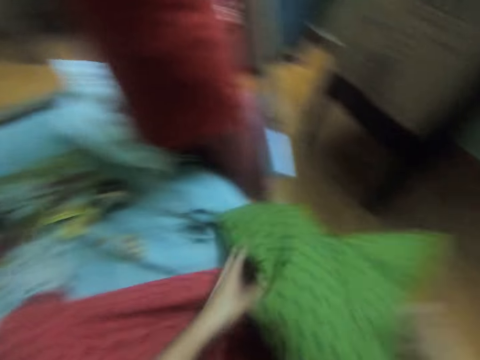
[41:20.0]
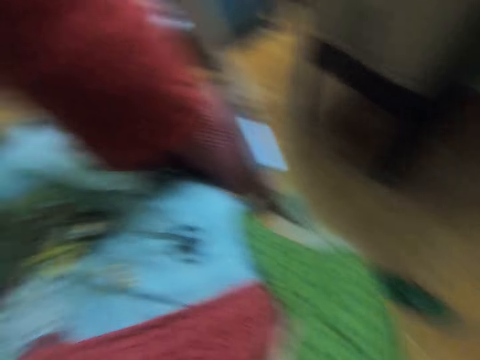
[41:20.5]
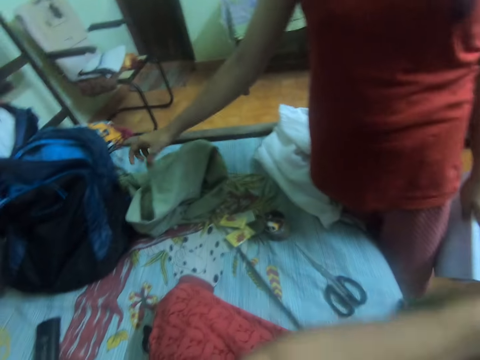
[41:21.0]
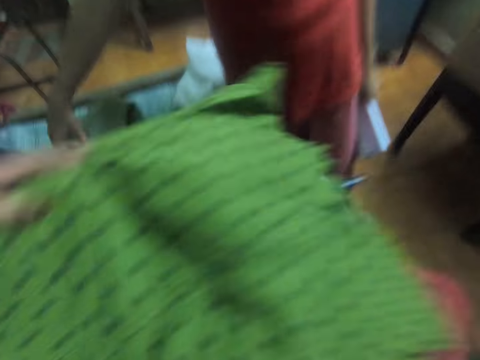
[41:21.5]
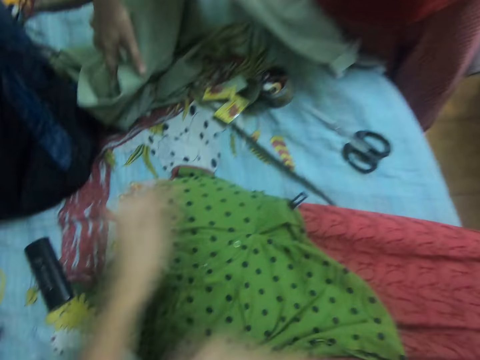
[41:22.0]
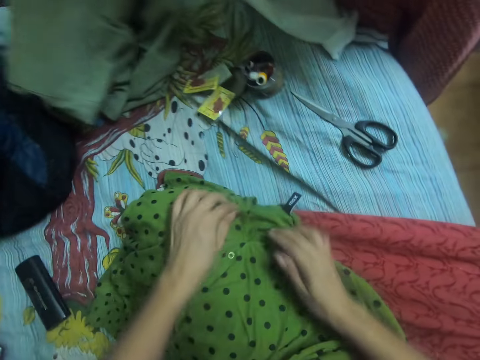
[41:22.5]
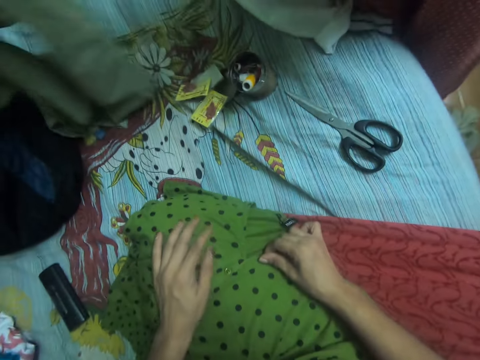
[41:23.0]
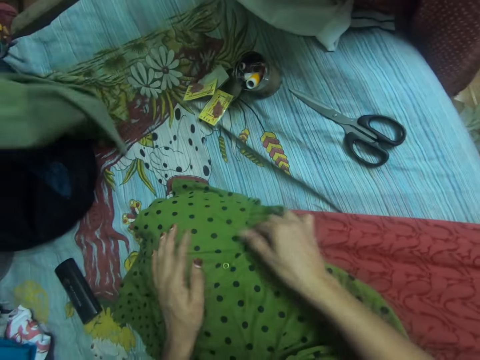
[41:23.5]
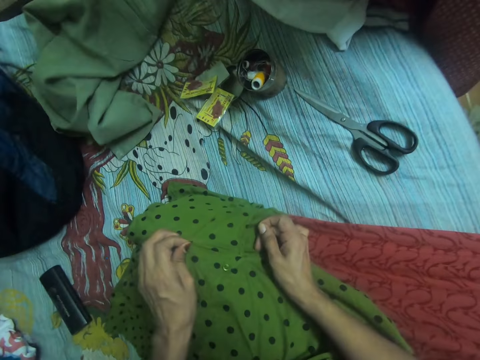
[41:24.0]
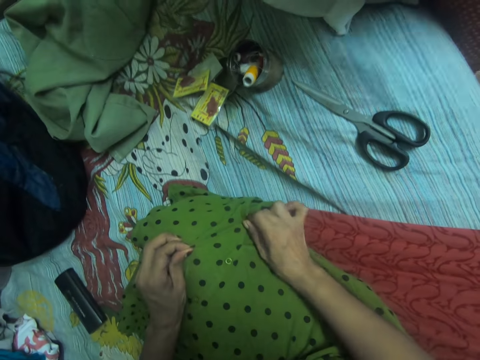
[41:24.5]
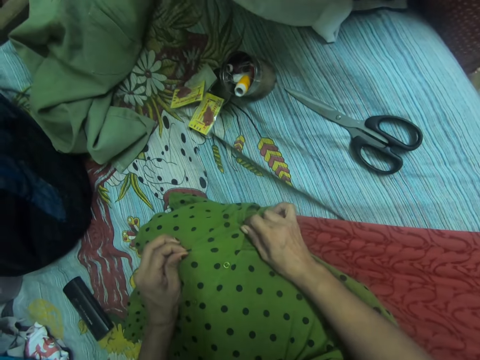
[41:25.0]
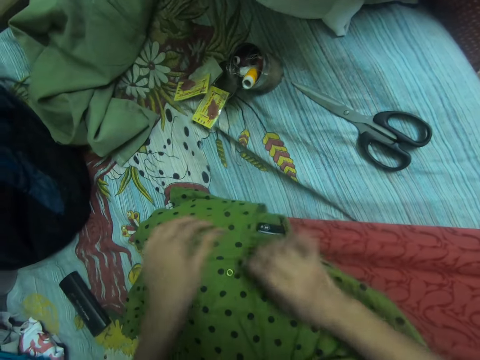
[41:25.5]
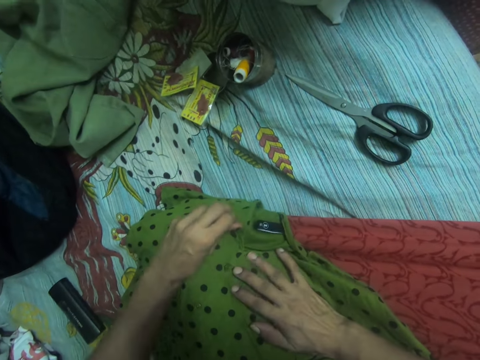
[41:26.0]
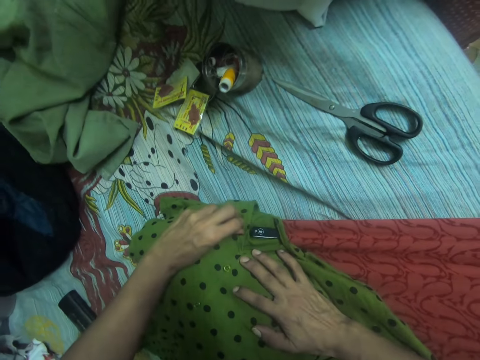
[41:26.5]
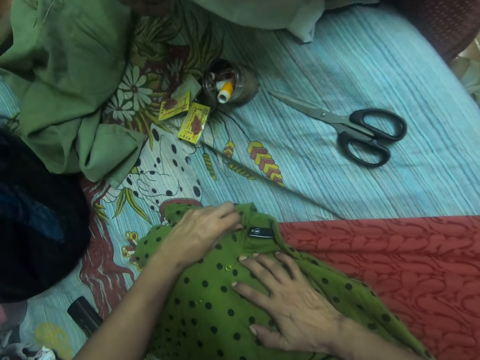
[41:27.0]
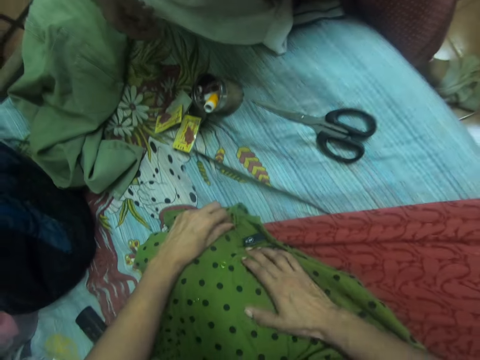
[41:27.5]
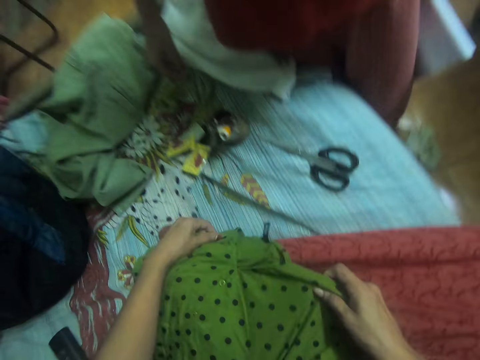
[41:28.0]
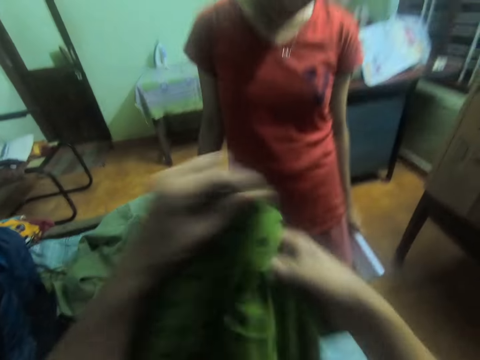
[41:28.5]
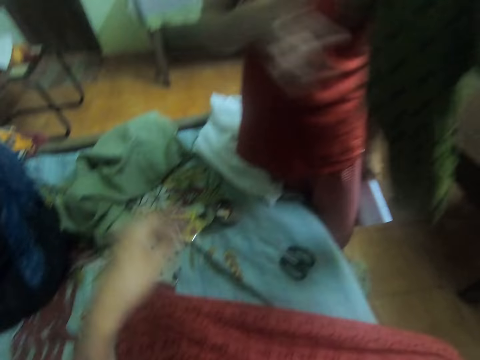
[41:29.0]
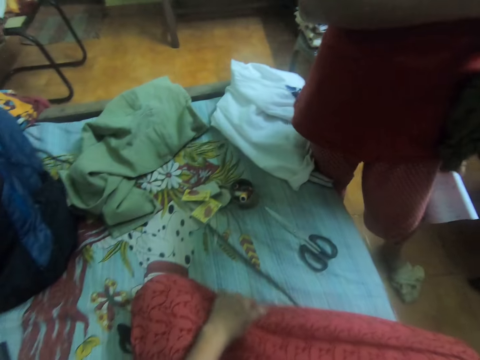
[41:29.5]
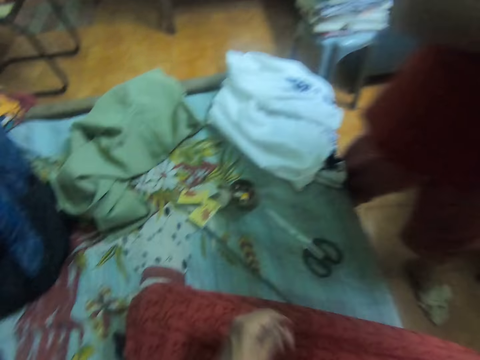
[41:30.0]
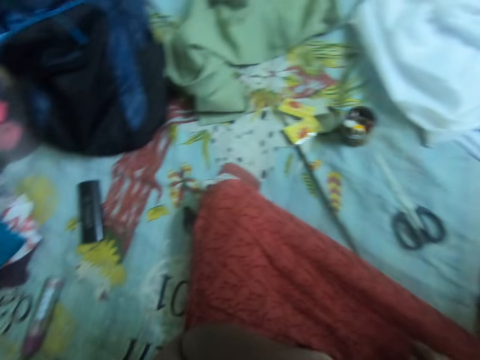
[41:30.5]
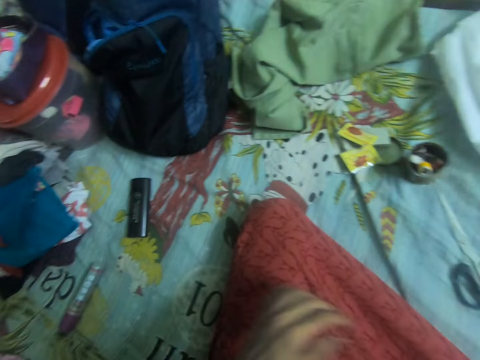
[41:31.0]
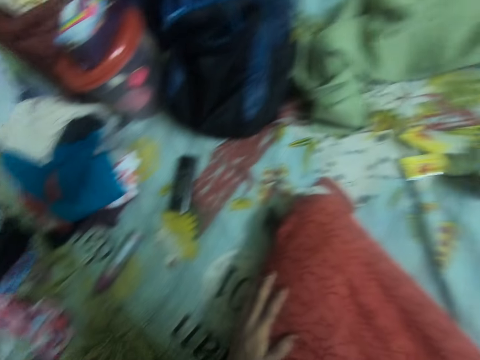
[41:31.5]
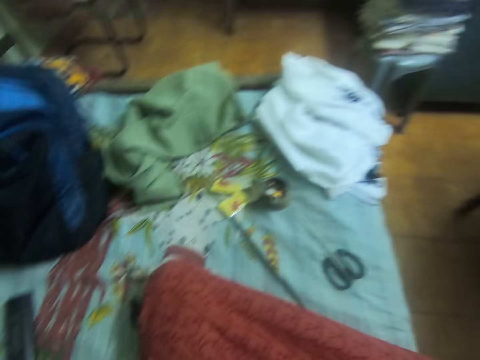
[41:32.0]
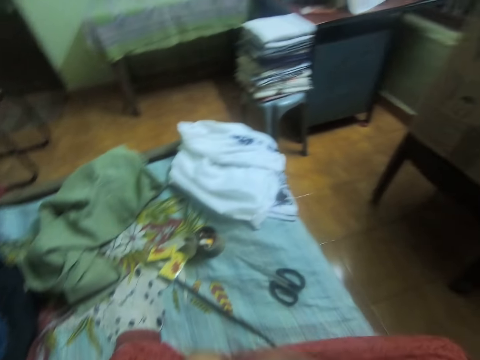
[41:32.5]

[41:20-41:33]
The camera wearer checks the cloth button. She lays the cloth in her hands on her lap. The lady drops the cloth in her right hand on the bed. The camera wearer adjusts the cloth on her lap. She lifts the cloth from her lap. She hands the cloth over to the lady. She looks around.

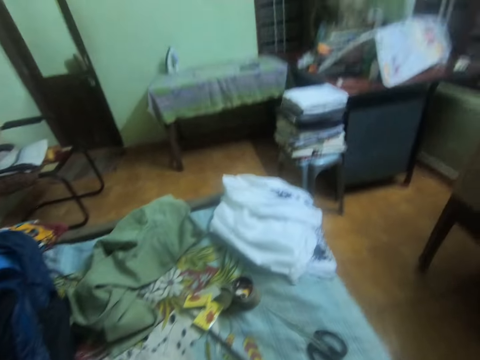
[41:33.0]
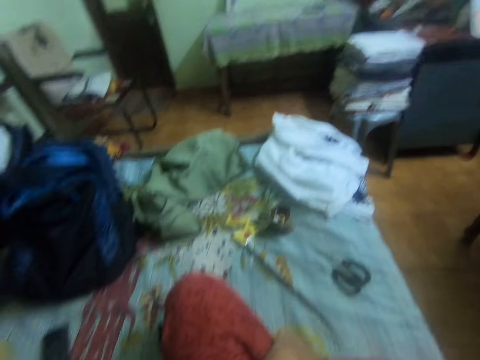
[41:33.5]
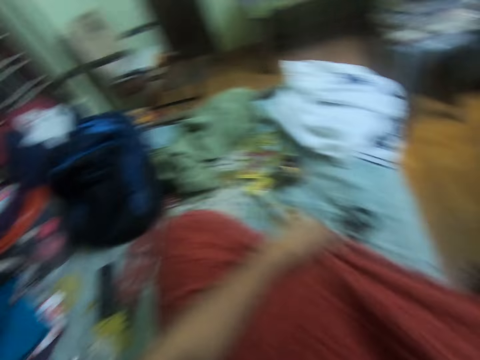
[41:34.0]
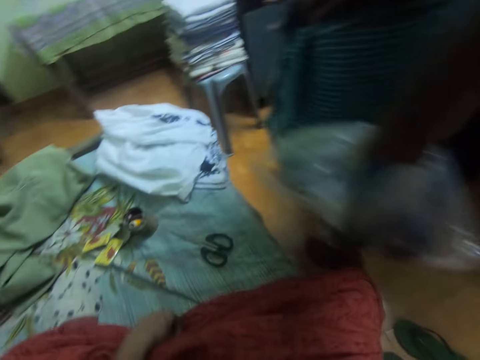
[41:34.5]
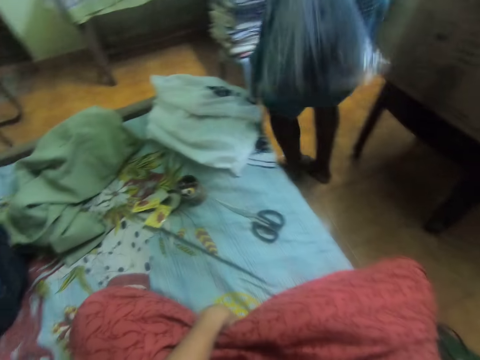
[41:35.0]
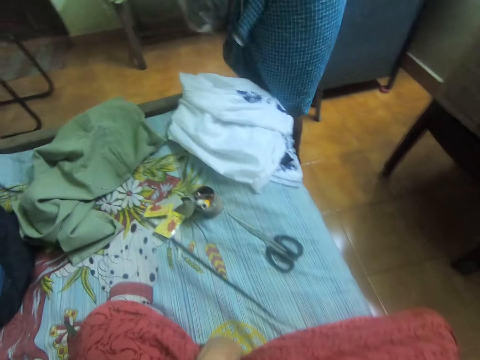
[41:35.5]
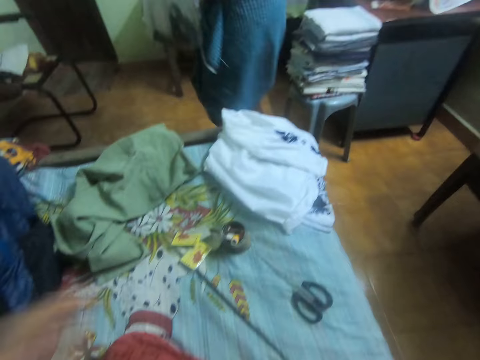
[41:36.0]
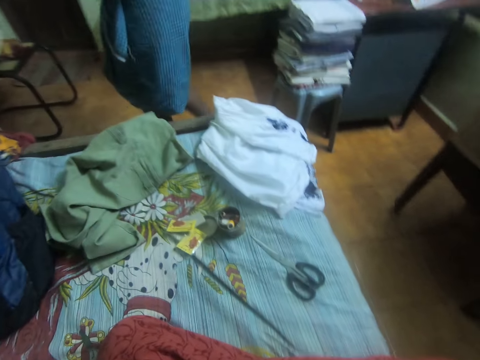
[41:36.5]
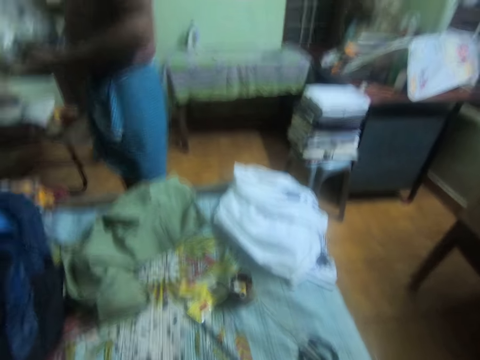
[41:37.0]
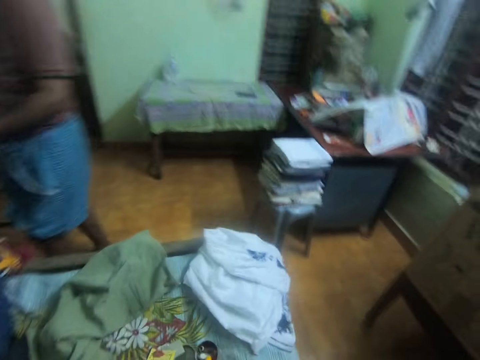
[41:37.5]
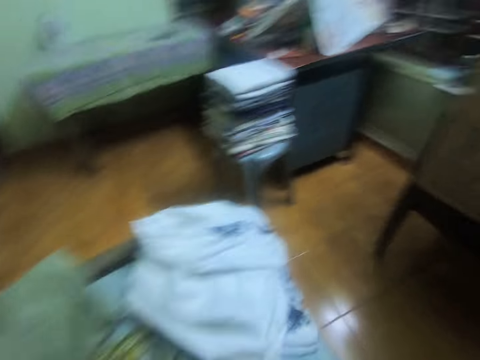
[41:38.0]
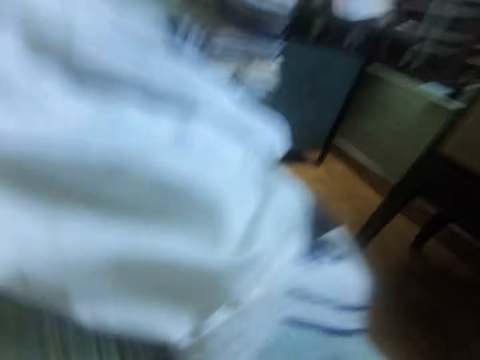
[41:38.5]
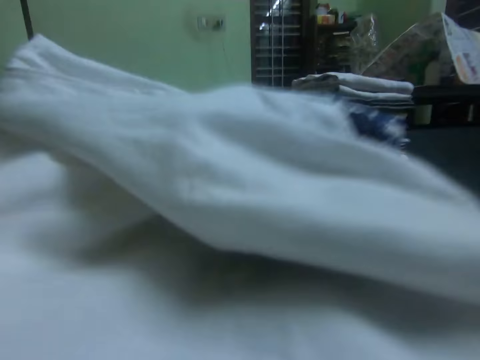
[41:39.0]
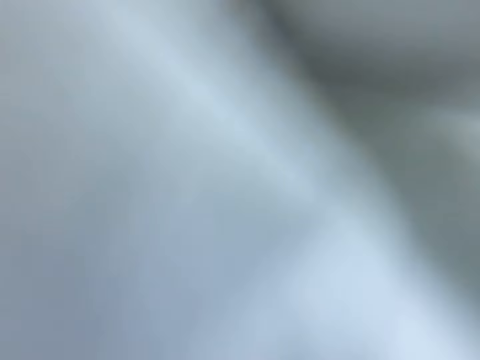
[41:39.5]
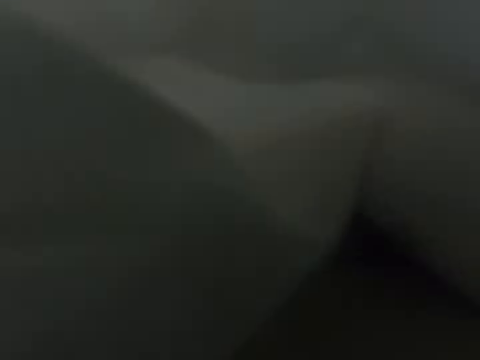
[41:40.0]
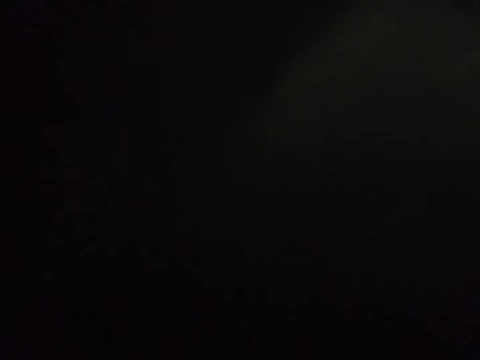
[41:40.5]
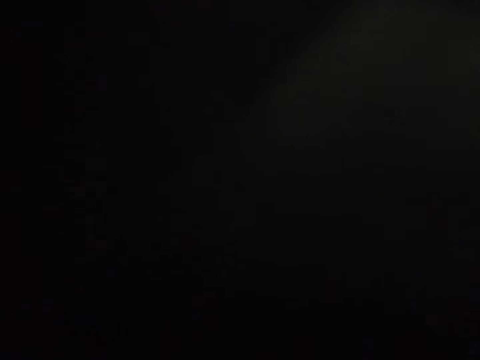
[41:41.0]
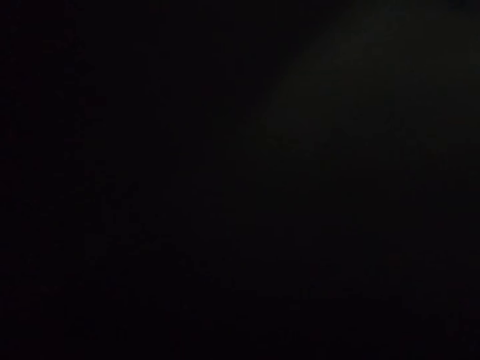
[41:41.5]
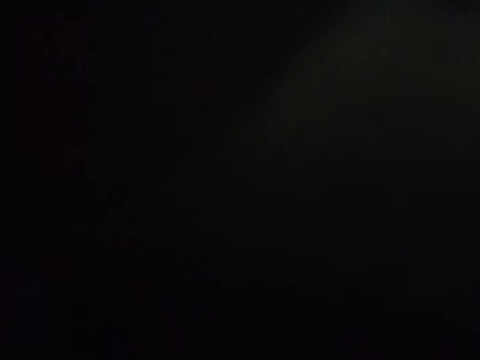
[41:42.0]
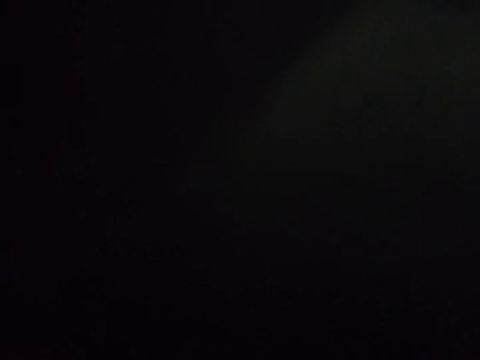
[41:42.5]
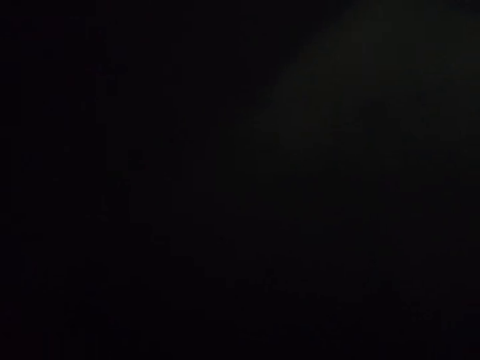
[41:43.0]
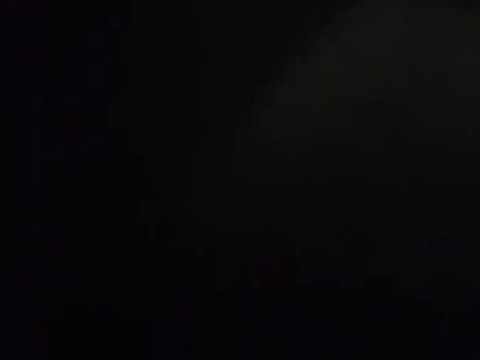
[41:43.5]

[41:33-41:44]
The camera wearer adjusts her dress with her left hand. A man walks into the room. The camera wearer raises her left hand towards the camera on her head. She adjusts the camera on her head. She puts the camera down. She moves closer to a cloth on the bed. She lowers her head on the cloth on the bed.

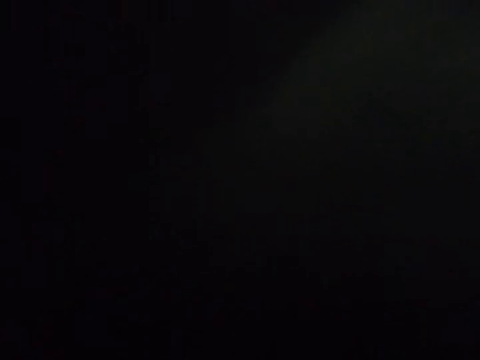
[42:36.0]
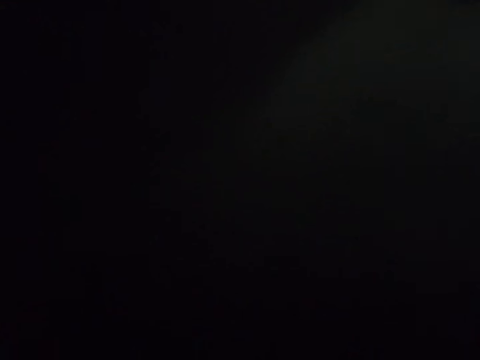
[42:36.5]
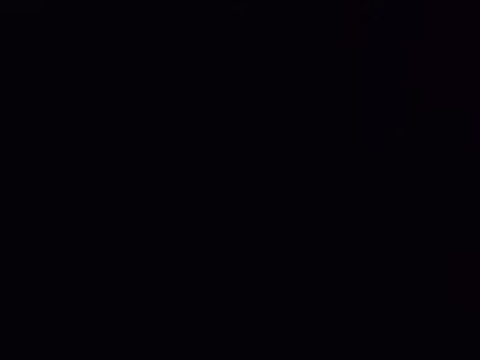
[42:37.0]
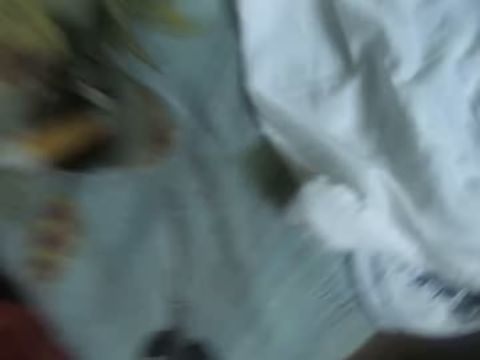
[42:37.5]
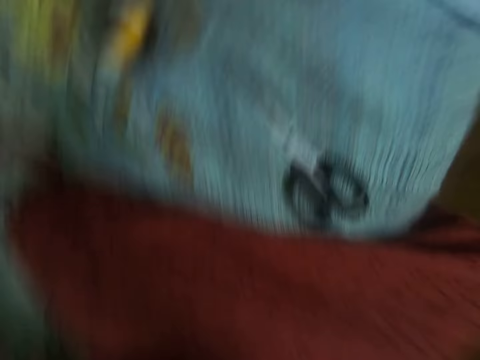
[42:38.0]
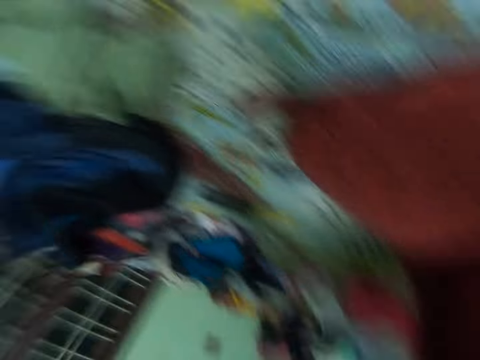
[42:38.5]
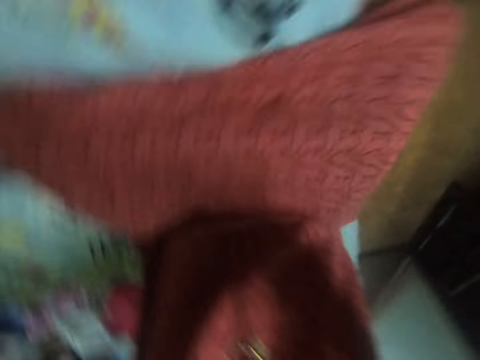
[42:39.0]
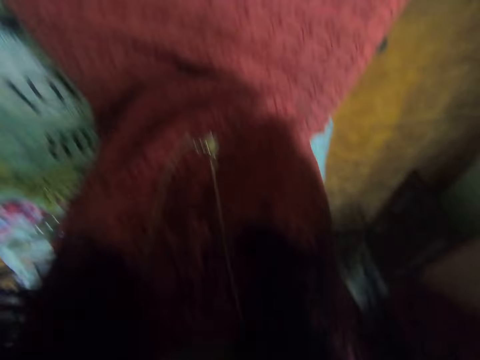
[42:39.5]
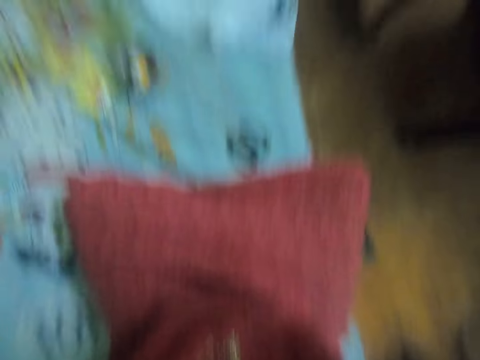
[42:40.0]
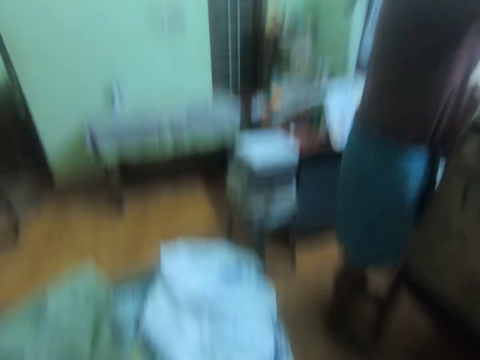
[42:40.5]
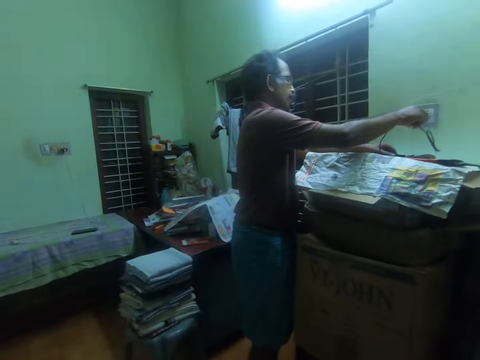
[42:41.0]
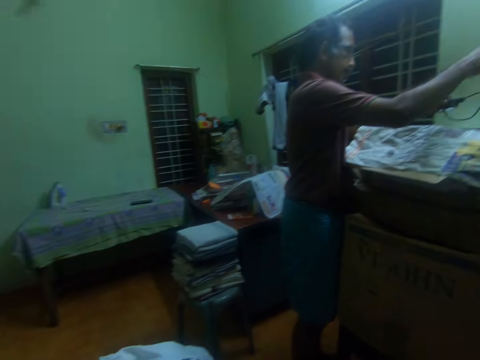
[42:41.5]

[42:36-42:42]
The camera wearer raises her head from the cloth on the bed. She wears the camera. The man picks up a phone and a charger on a table beside the bed.
